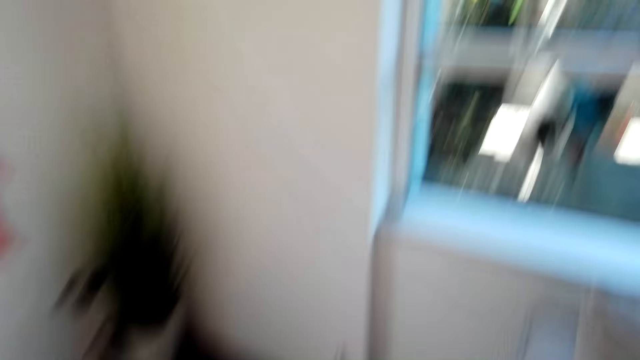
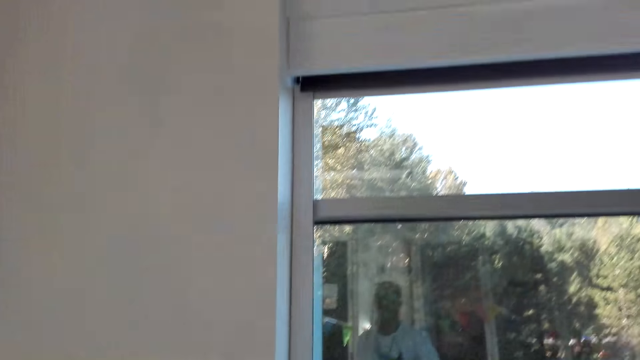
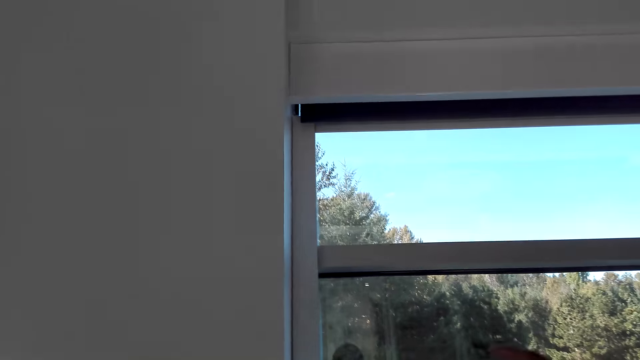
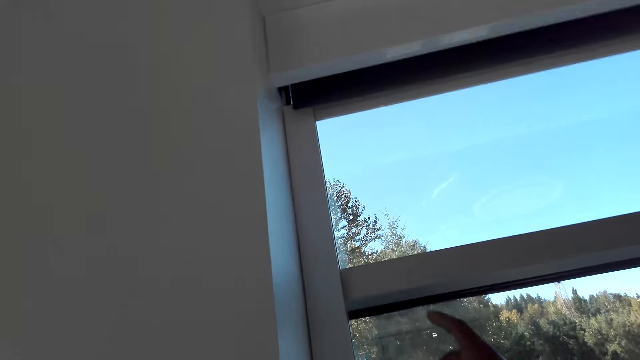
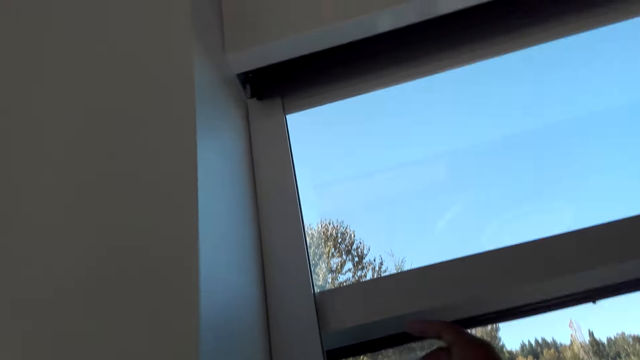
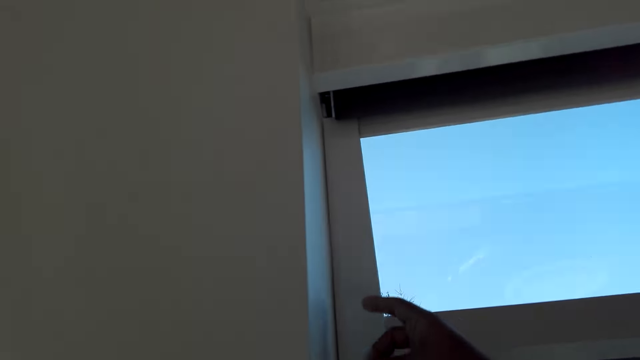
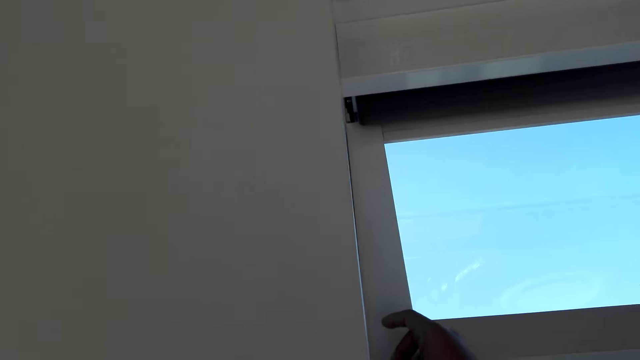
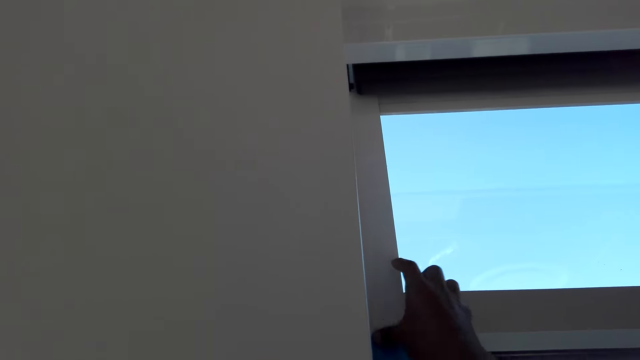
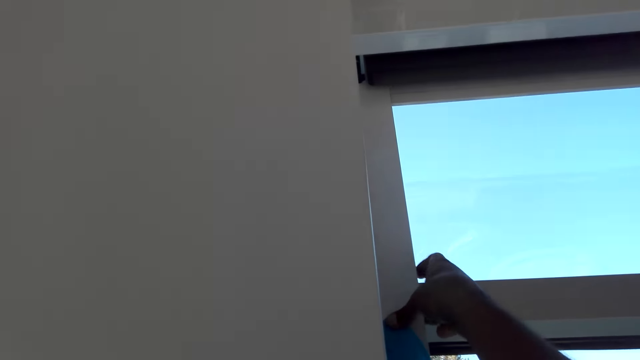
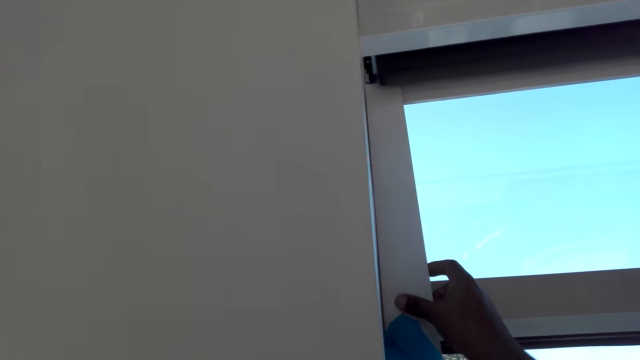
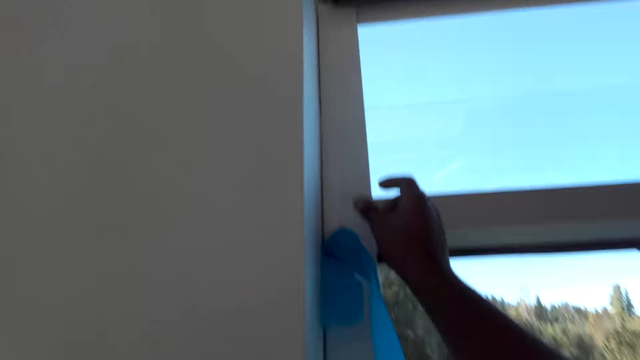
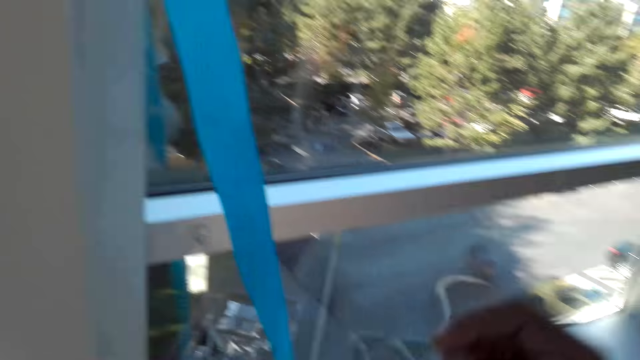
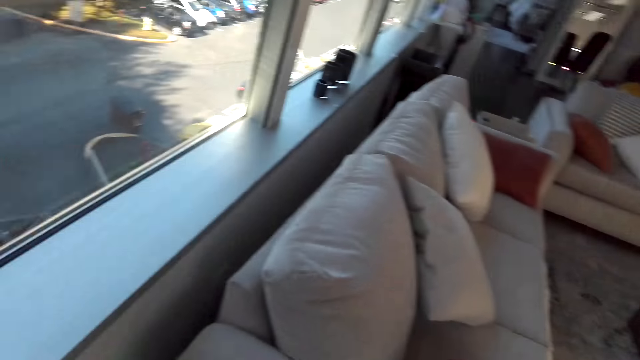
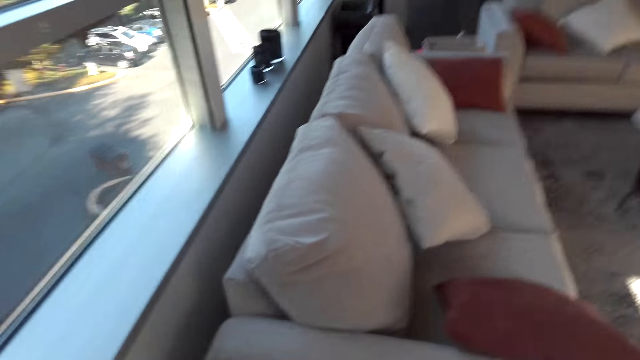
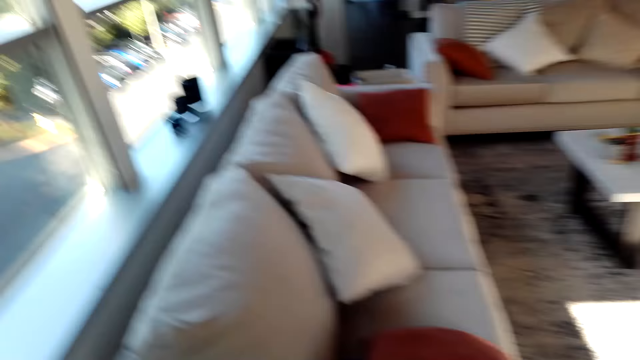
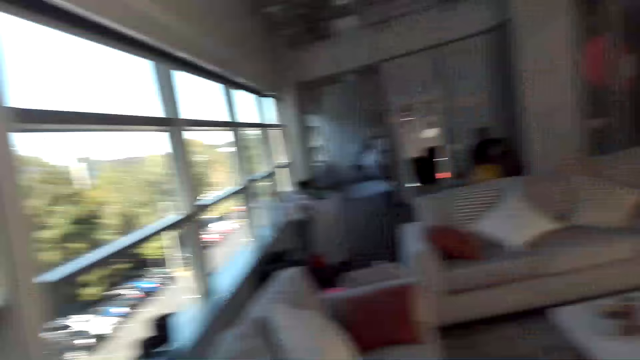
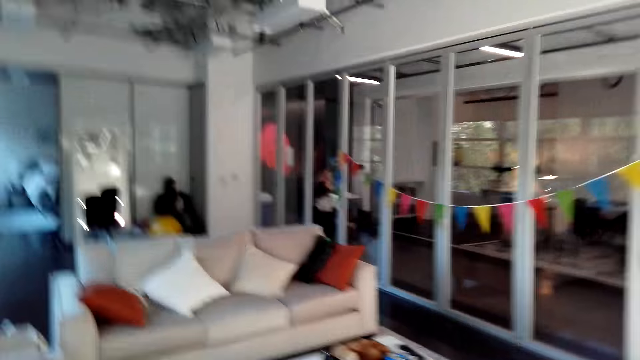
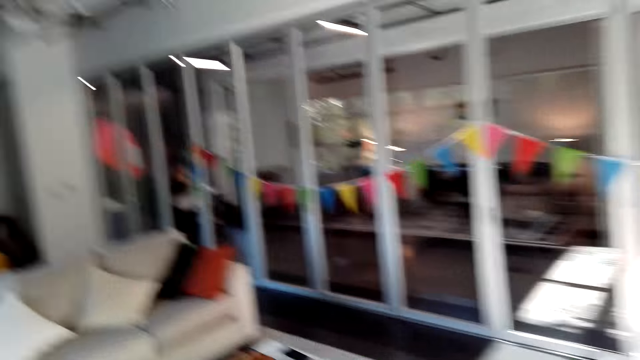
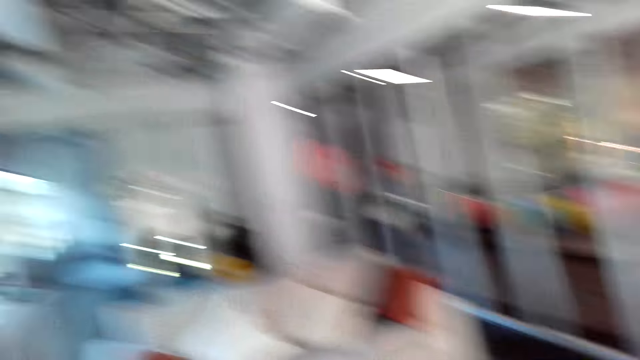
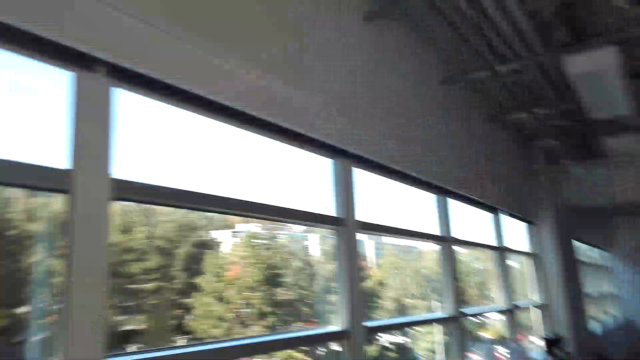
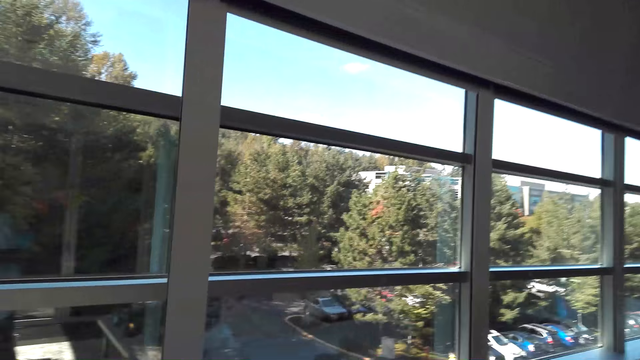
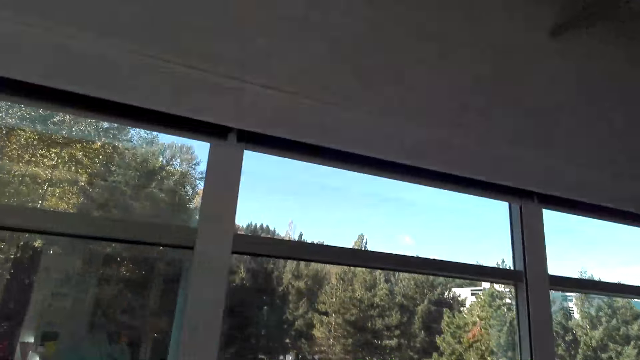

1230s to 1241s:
The camera wearer attaches a seal tape on the wall. He puts the decorating flowers on the wall. He holds a cloth décor with his hand. He walks around the room.

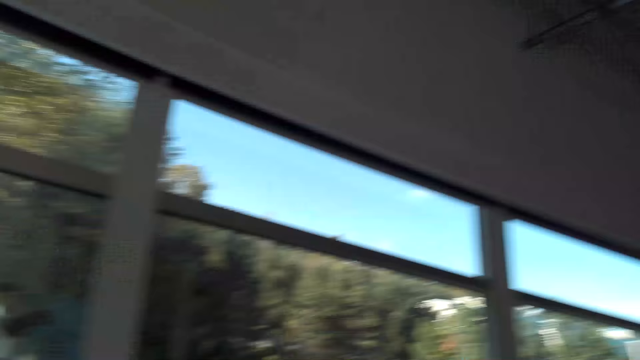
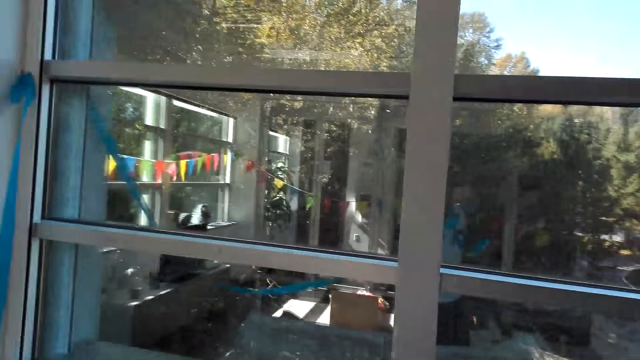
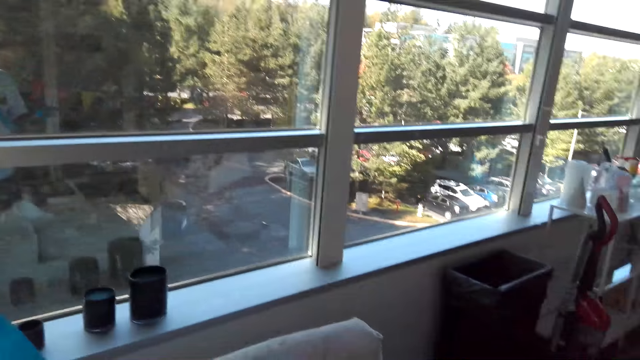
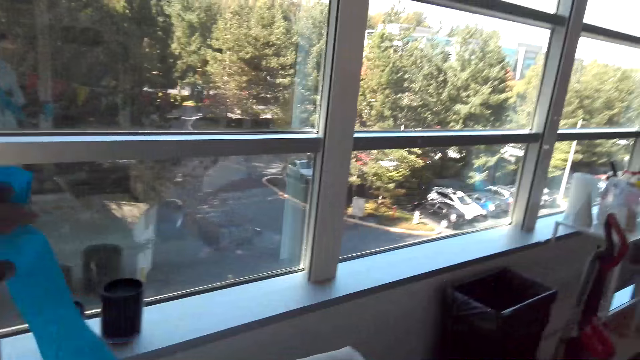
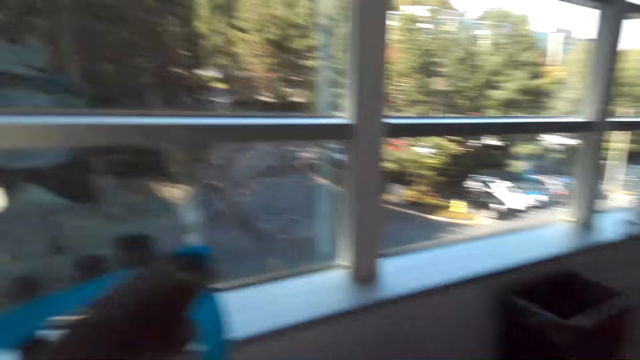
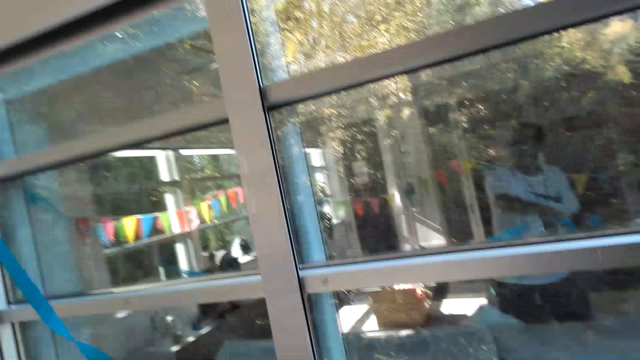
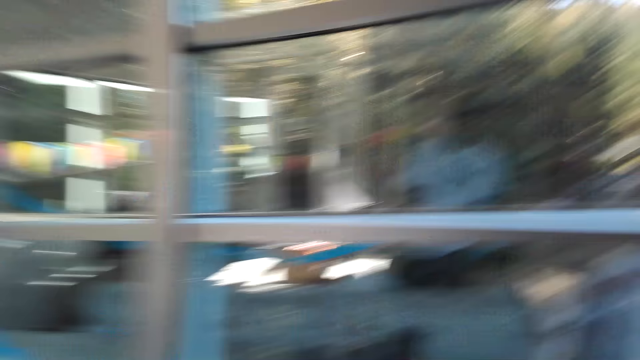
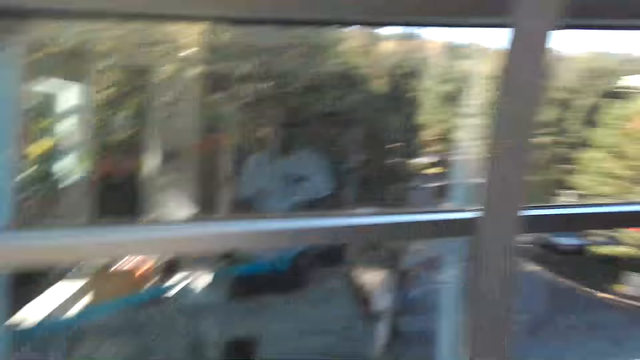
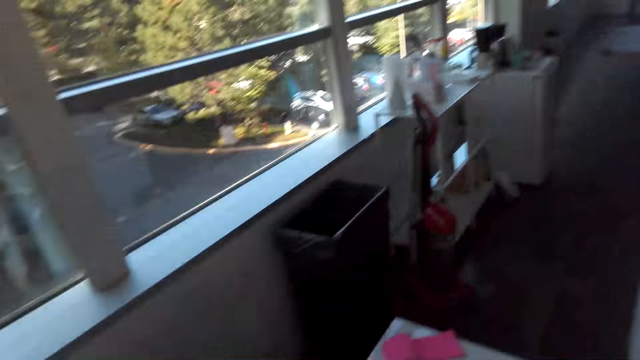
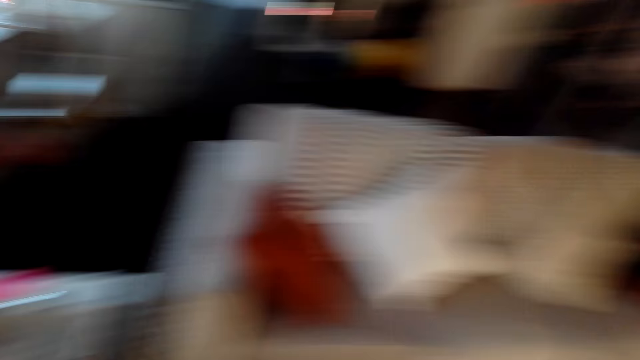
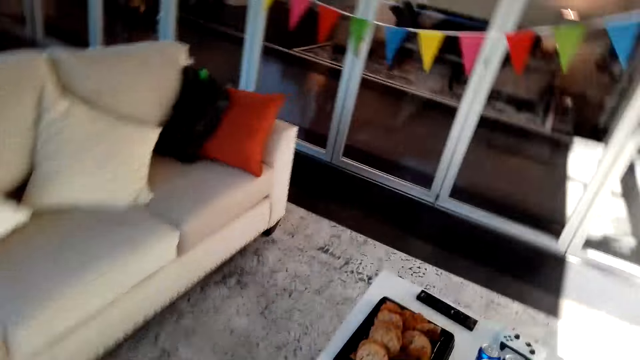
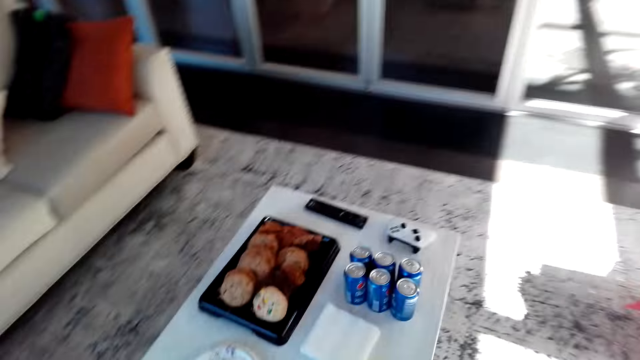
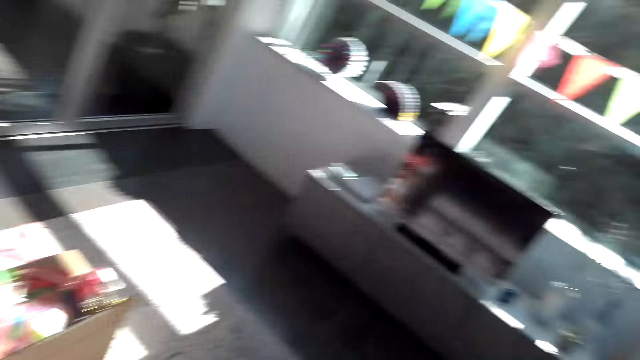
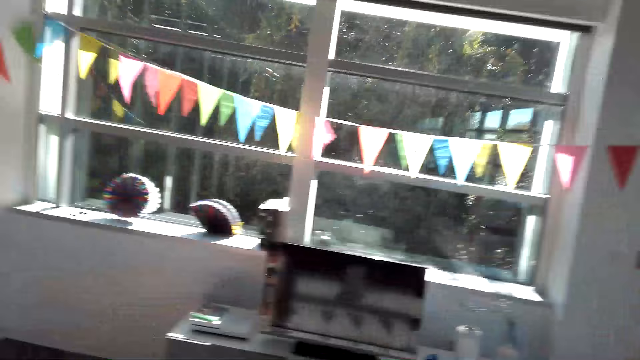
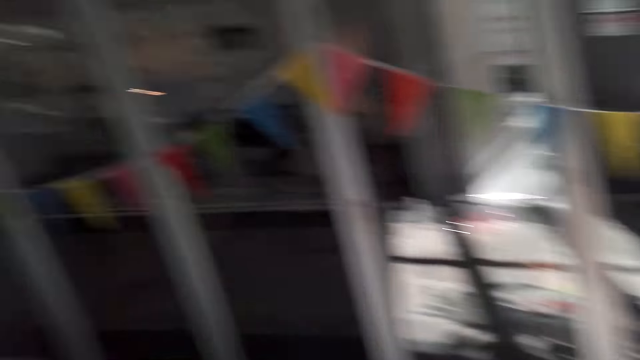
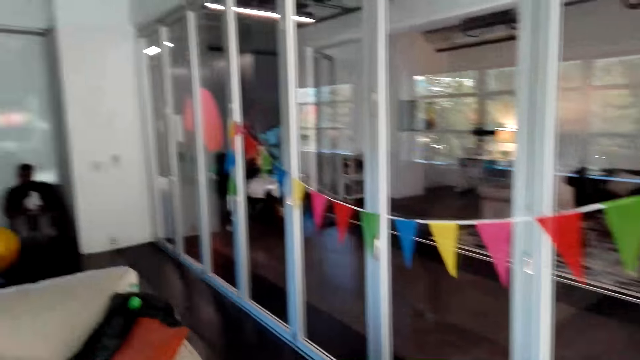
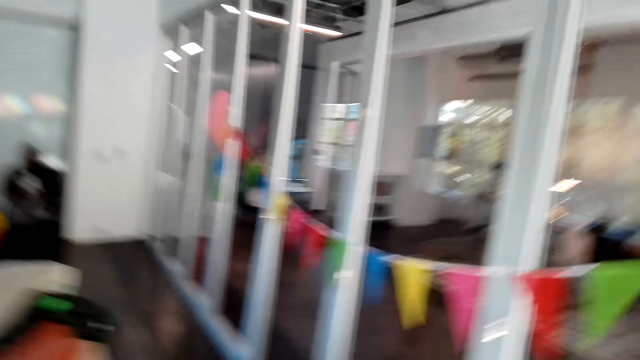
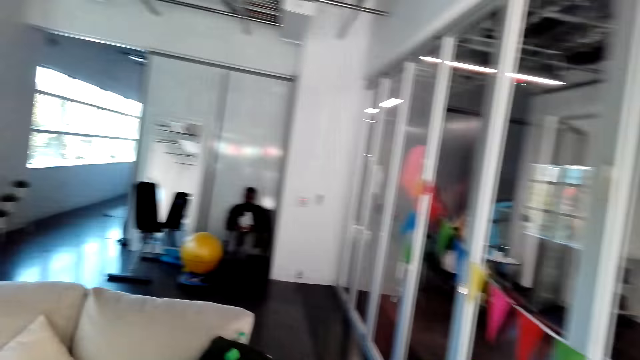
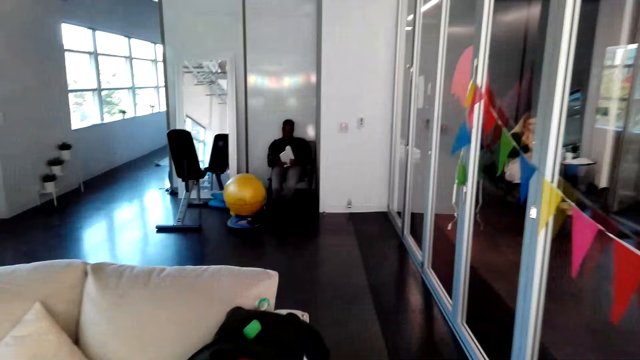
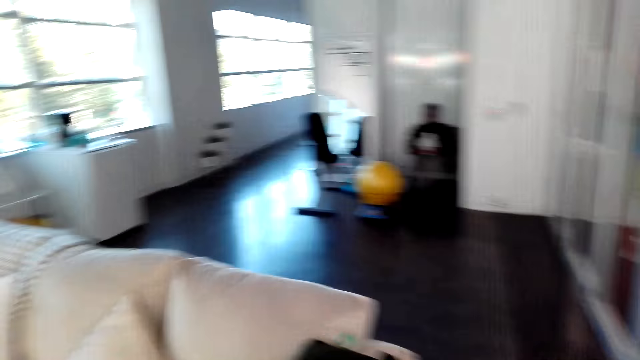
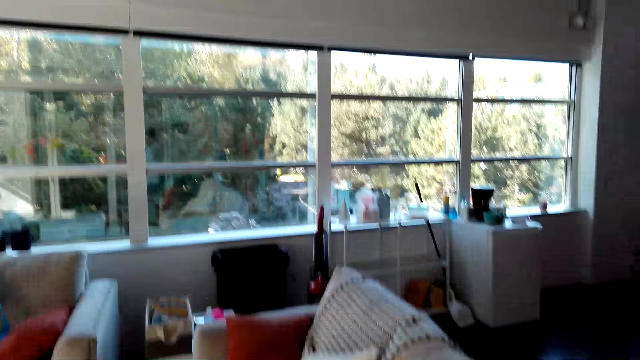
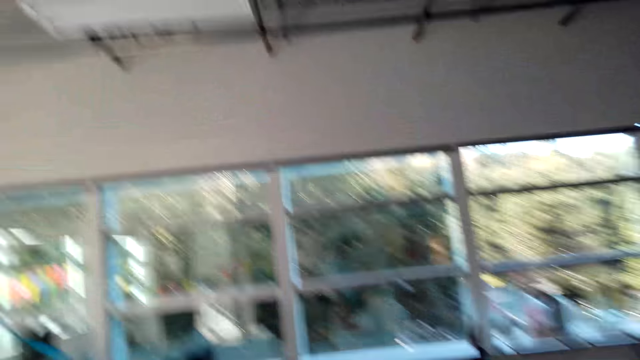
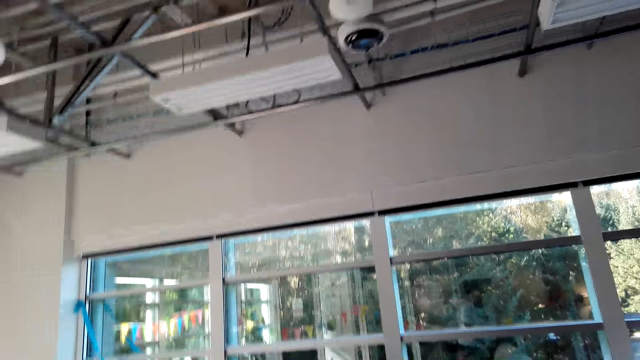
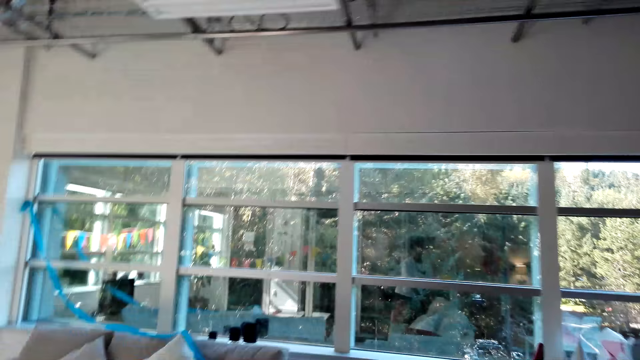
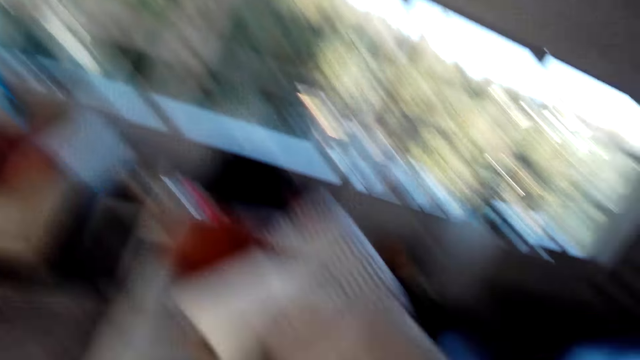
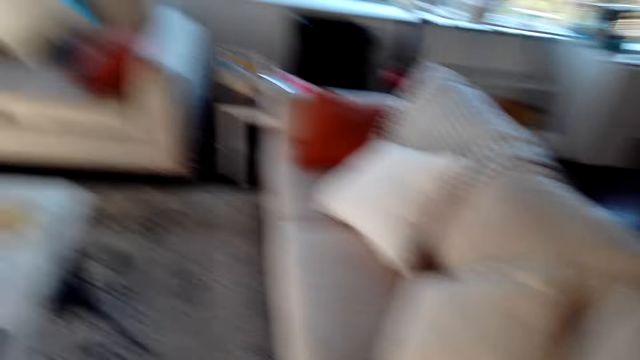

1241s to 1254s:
The camera wearer aligns a paper décor on the window. They lift up a paper craft. They walk around the room.
